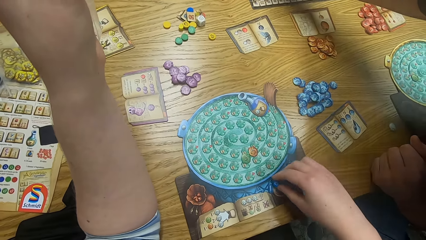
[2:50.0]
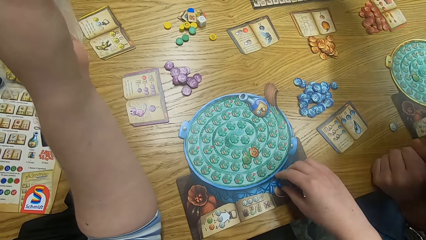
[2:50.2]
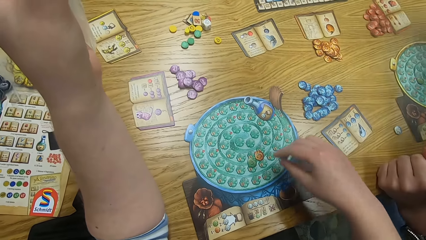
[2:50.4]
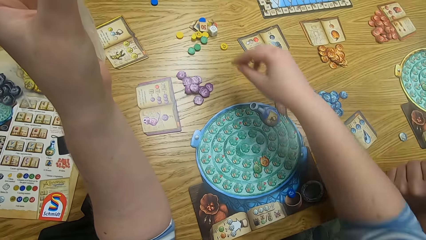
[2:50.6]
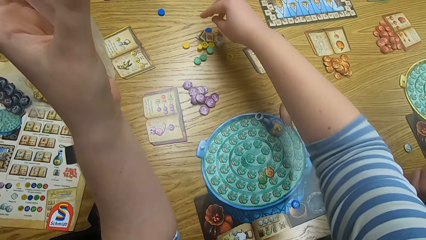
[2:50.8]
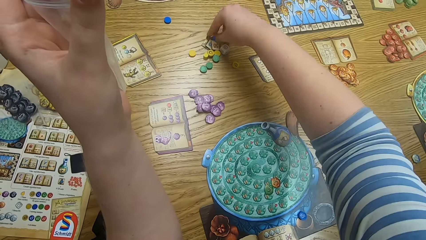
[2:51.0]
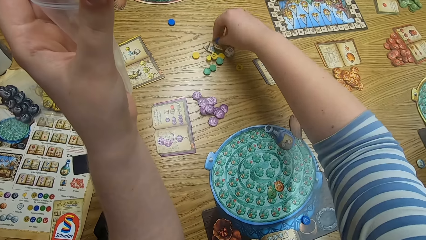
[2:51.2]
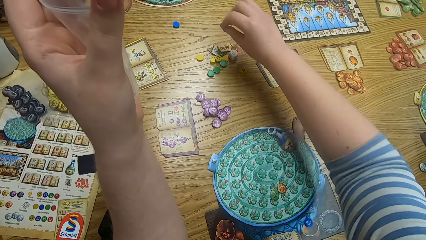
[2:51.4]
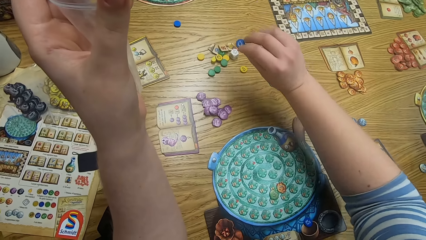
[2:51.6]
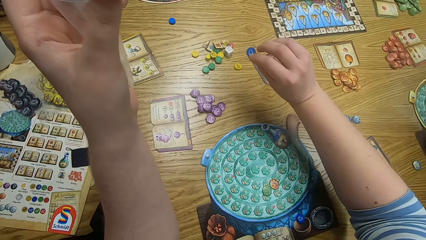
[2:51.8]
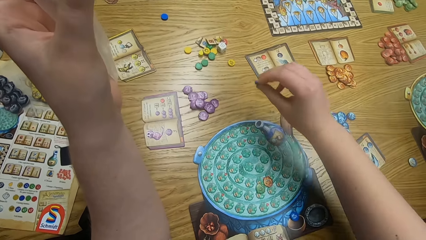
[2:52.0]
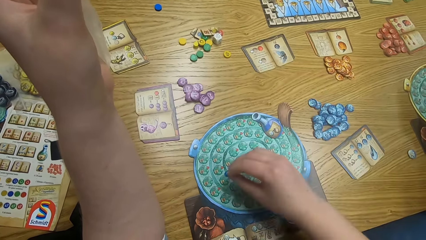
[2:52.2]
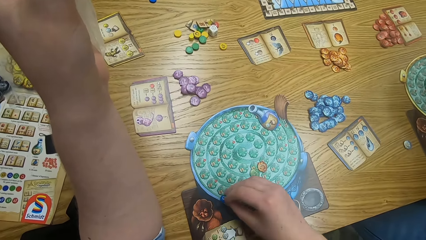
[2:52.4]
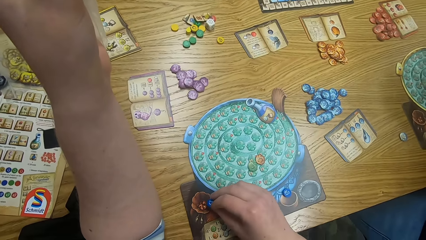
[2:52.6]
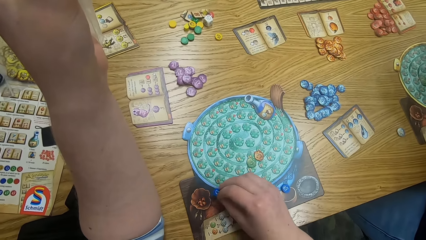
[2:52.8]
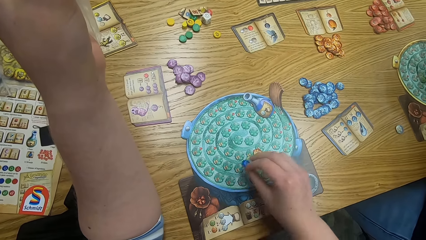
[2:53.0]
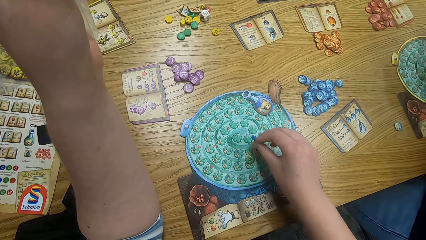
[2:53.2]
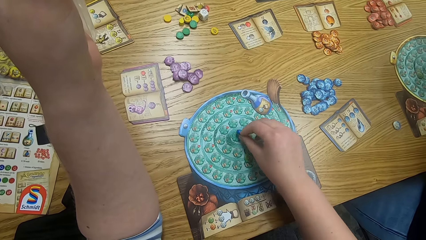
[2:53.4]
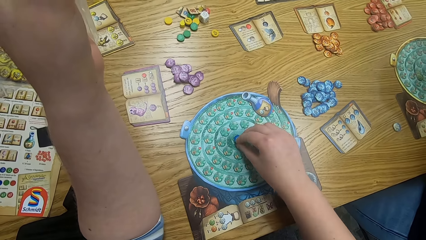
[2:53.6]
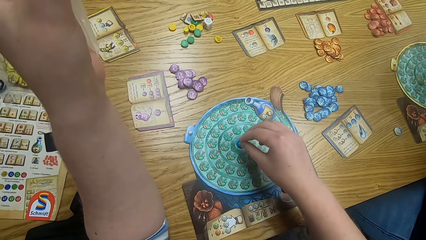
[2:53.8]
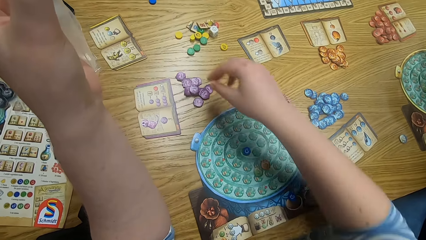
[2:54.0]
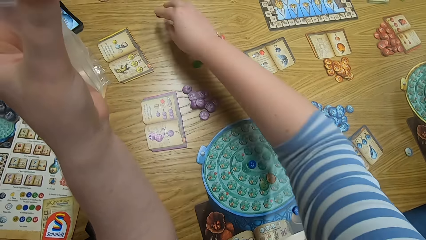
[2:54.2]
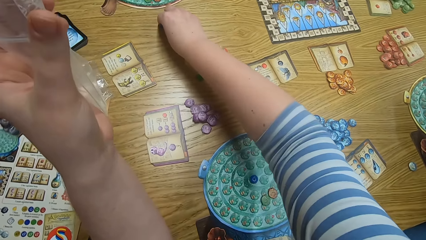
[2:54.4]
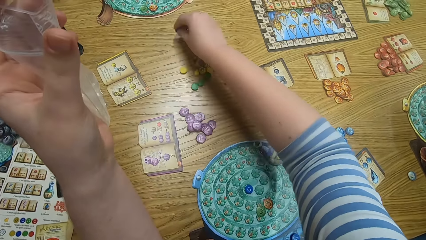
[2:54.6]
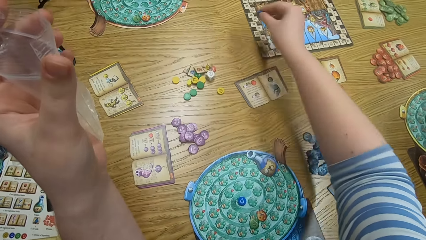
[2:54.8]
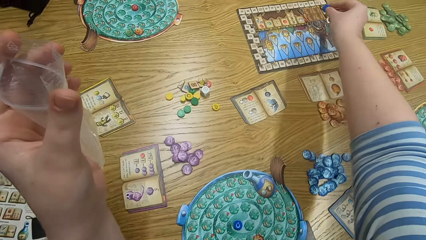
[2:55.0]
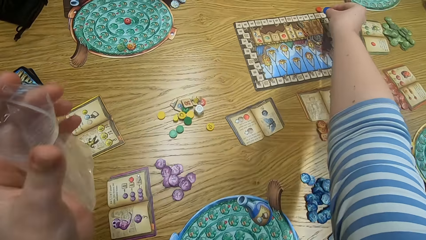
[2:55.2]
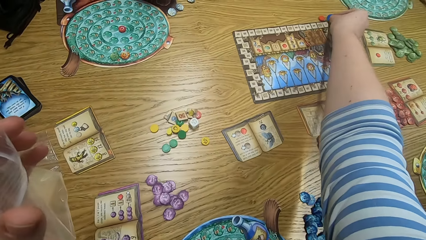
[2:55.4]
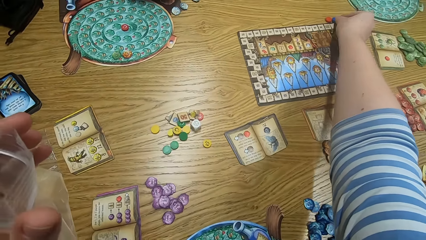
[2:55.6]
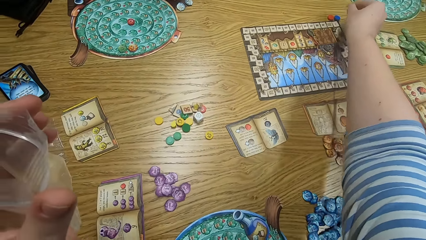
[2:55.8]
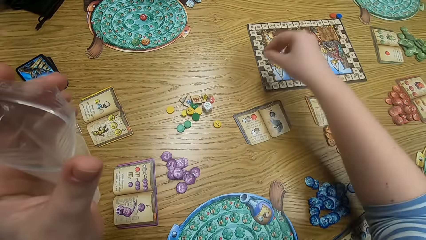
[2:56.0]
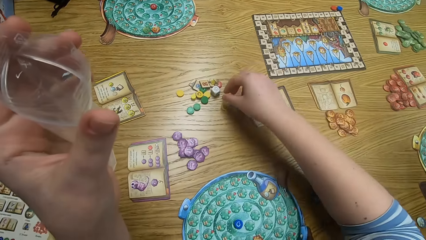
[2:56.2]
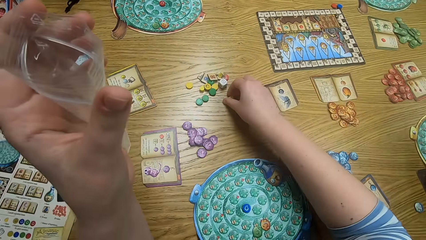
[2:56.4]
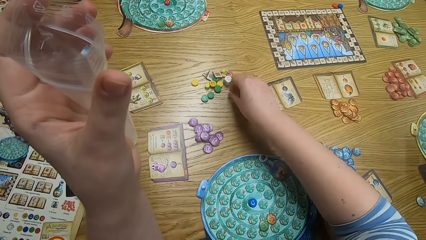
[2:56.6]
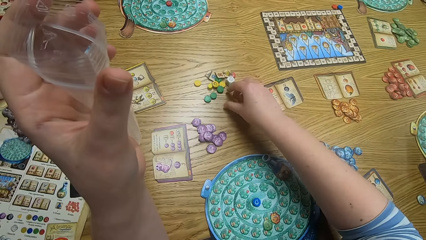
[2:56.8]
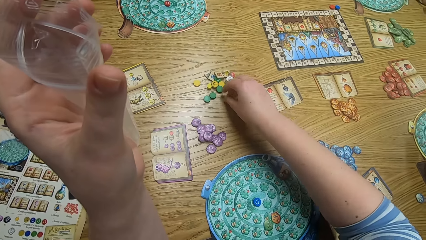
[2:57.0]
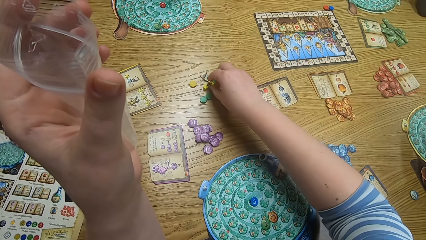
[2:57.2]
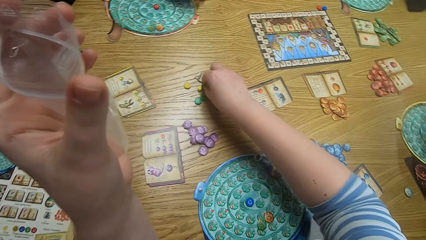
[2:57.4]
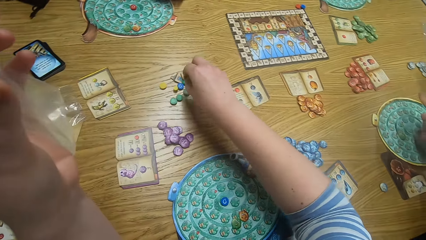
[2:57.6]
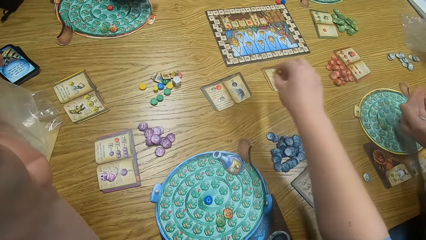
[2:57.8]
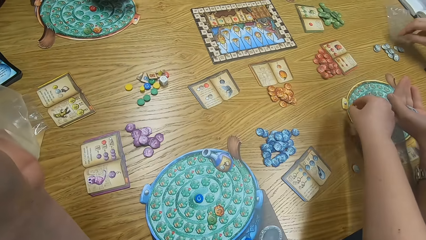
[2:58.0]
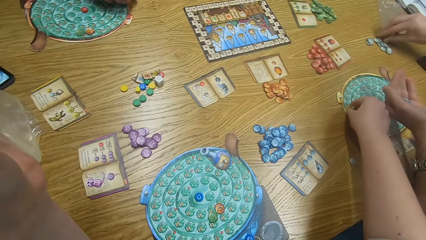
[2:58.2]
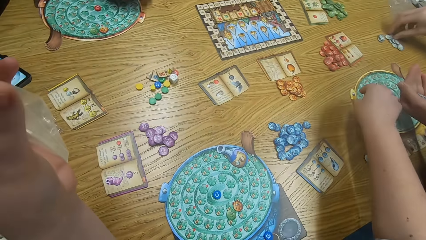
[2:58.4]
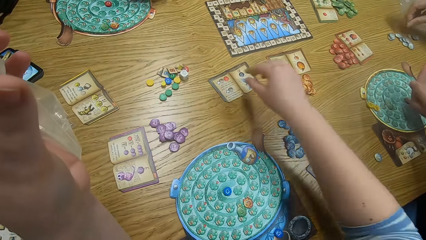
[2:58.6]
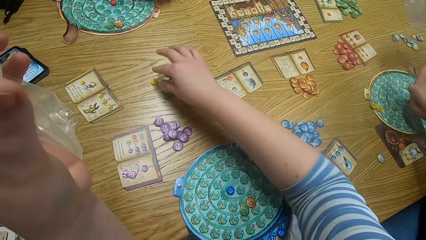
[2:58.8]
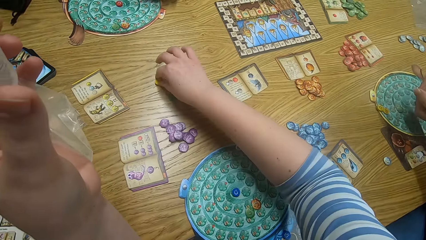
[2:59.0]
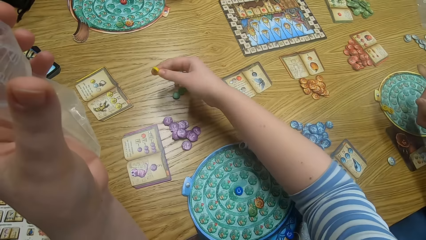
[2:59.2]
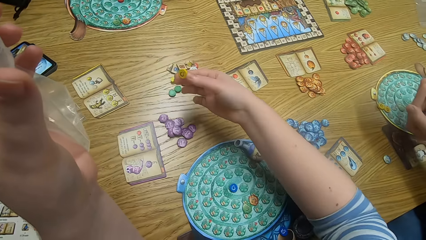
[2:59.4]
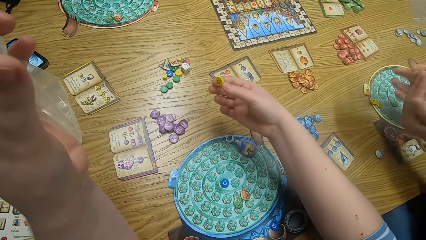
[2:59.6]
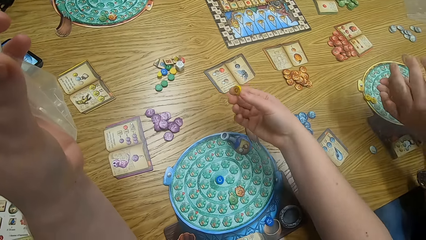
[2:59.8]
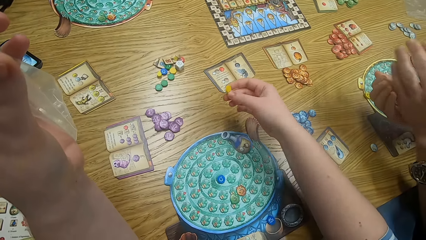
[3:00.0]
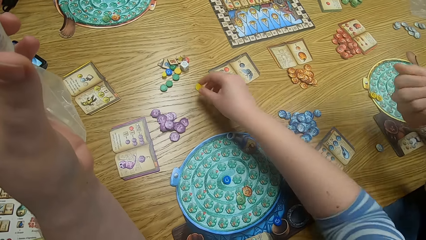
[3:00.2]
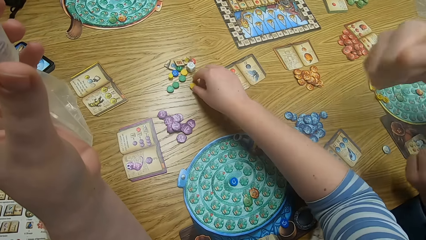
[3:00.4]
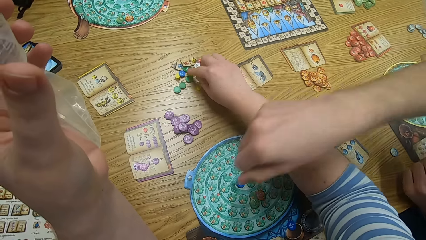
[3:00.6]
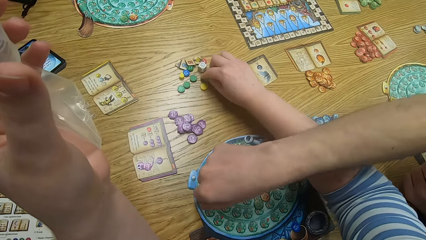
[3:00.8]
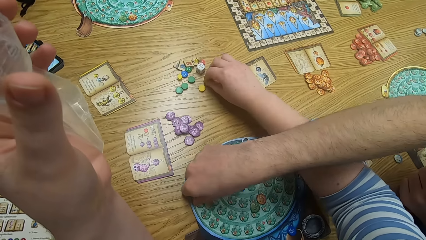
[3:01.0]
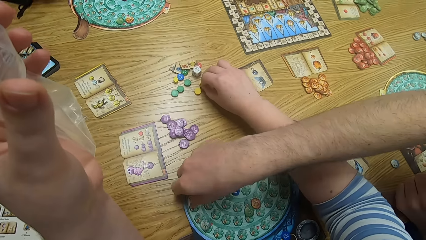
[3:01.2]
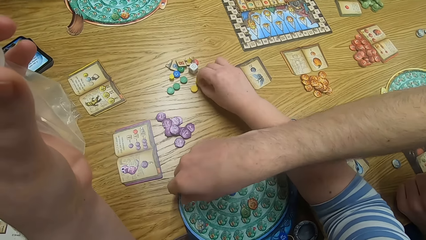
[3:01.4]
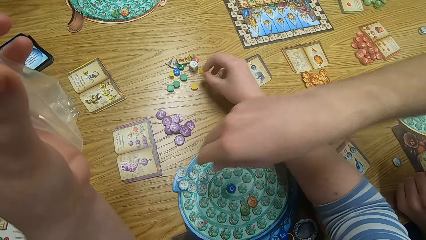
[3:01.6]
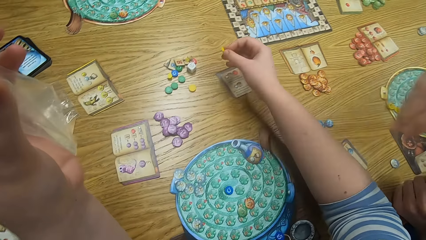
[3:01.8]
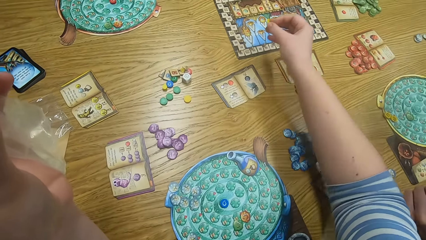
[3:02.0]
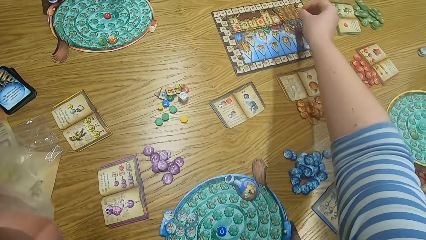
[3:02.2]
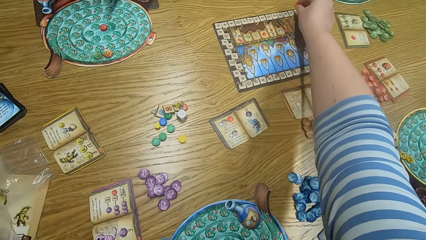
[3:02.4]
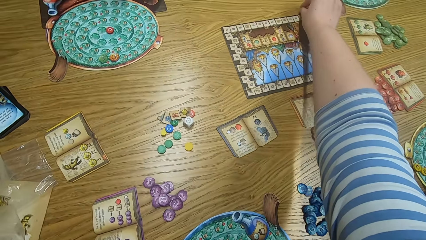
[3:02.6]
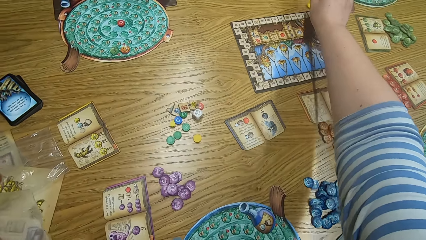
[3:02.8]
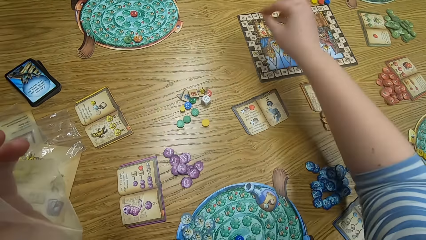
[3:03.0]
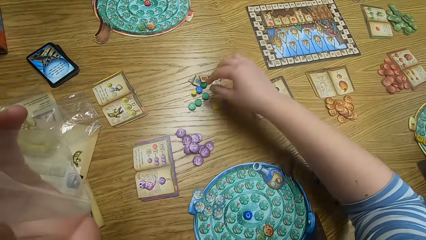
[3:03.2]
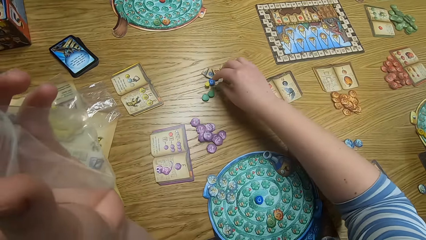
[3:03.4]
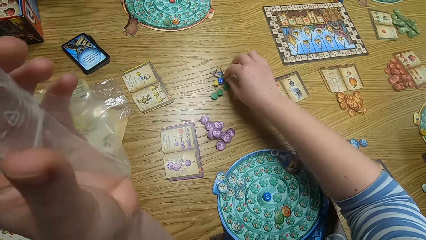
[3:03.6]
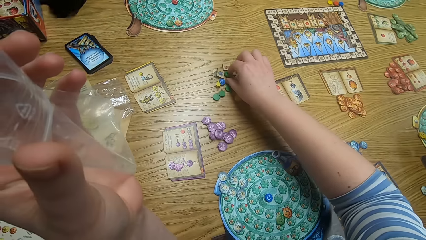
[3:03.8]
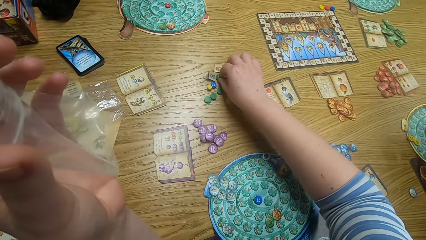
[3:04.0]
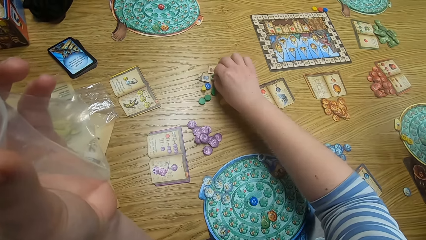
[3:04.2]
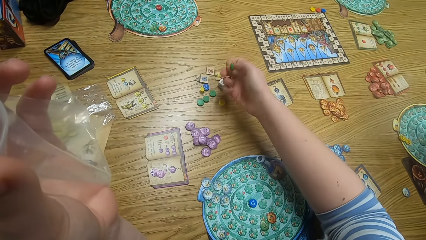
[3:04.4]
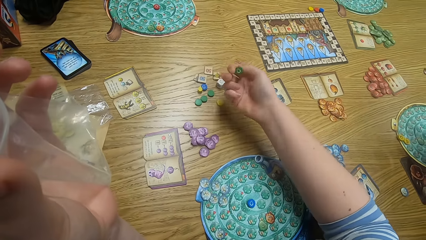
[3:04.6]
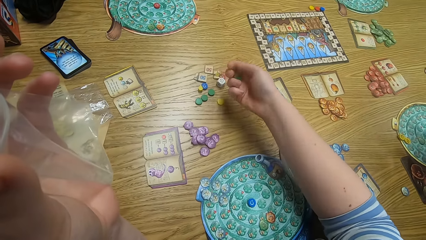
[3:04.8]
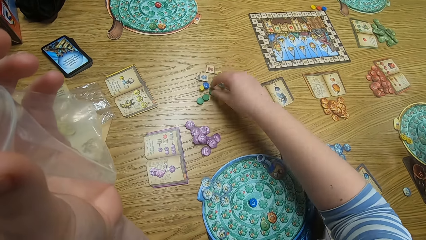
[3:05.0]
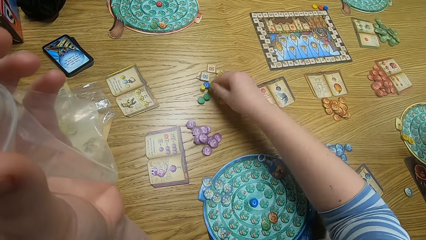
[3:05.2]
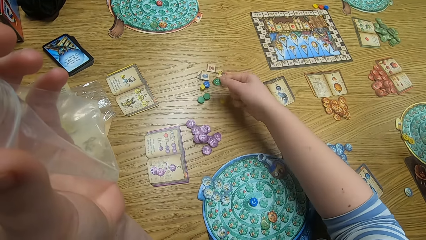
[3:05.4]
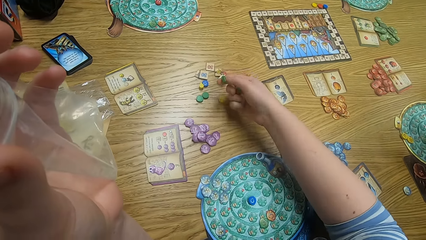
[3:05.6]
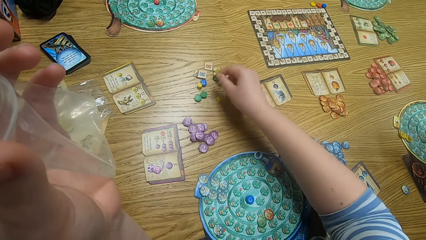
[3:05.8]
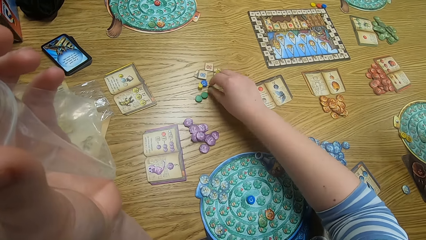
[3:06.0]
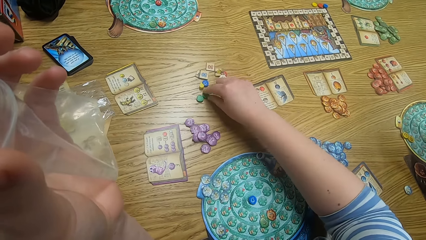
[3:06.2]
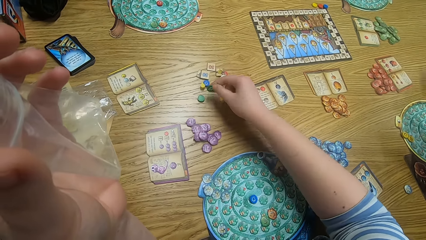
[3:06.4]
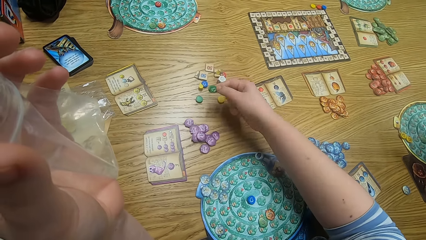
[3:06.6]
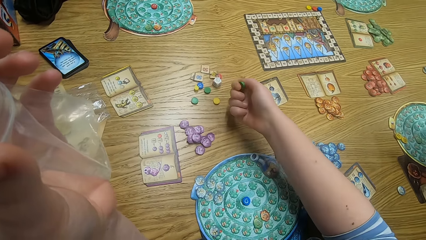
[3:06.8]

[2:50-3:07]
The camera wearer puts a tile on the game board. They play the game and hold the paper. They pick up a tile from the table and put a tile on the game board. They hold the paper and play the game. They pick up tiles from the table and put a tile on the game board. They play the game and hold the paper. A man plays something. The camera wearer plays the game and holds the paper. The man plays something again. The man puts a tile on the game board. The camera wearer plays the game and holds the paper. They pick up tiles from the table.
